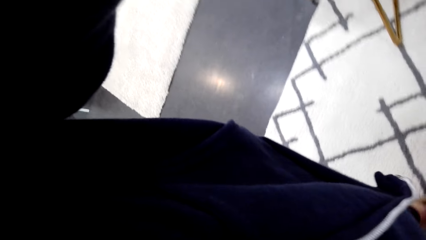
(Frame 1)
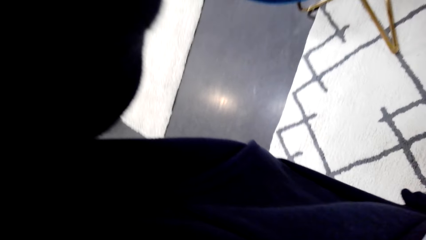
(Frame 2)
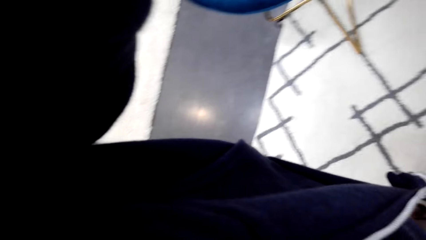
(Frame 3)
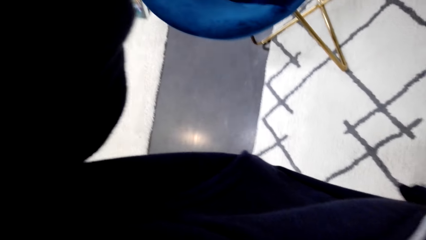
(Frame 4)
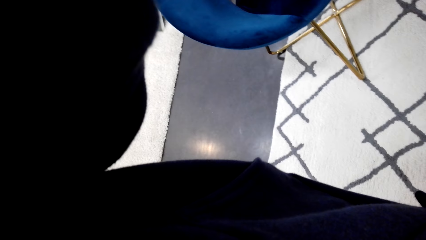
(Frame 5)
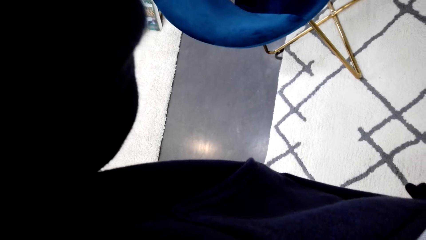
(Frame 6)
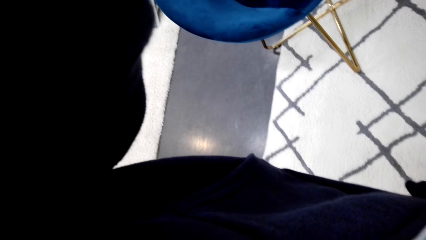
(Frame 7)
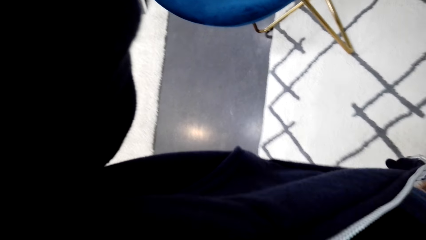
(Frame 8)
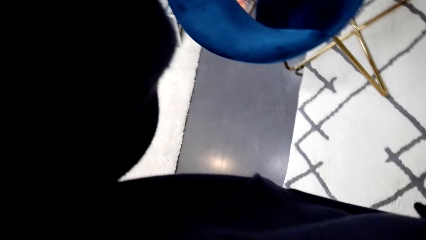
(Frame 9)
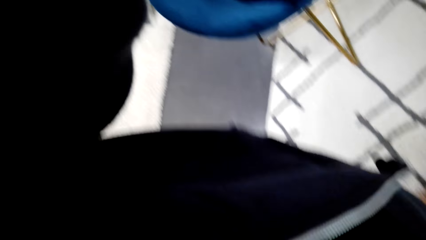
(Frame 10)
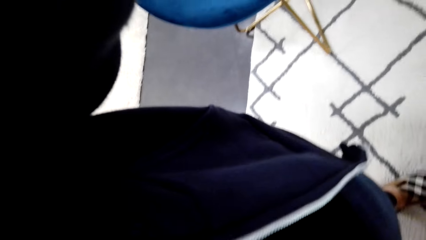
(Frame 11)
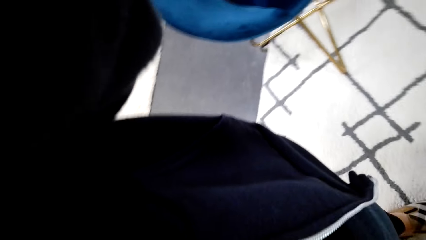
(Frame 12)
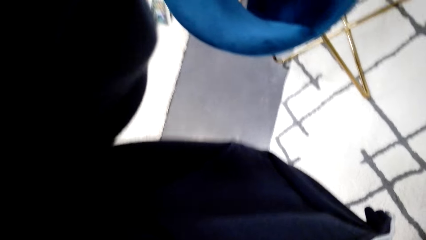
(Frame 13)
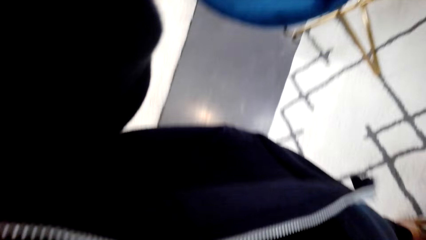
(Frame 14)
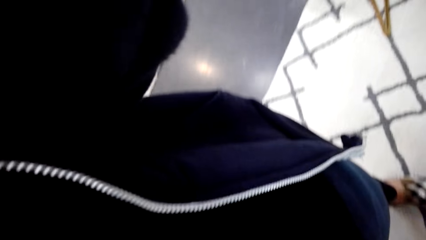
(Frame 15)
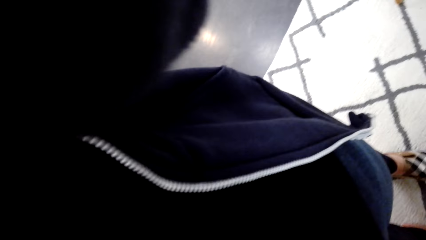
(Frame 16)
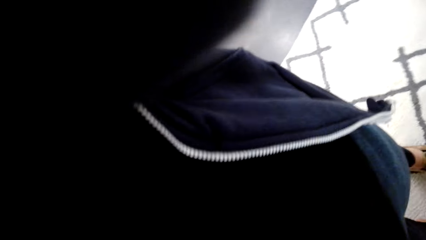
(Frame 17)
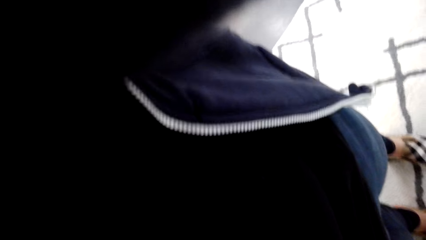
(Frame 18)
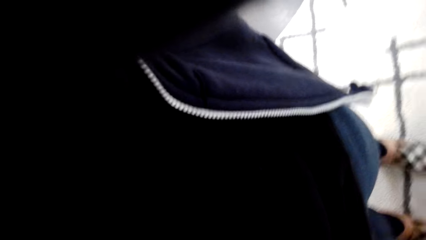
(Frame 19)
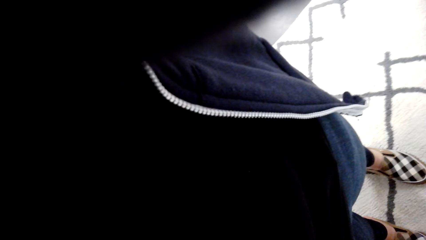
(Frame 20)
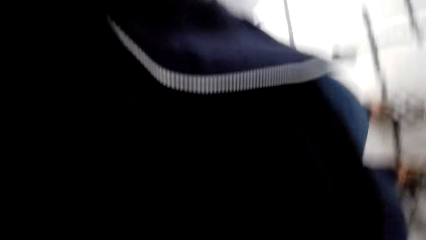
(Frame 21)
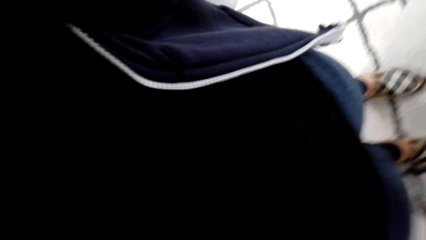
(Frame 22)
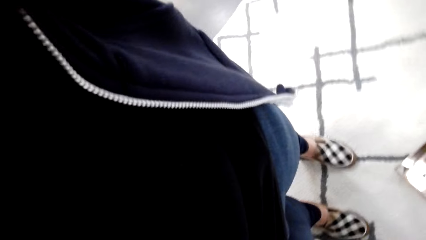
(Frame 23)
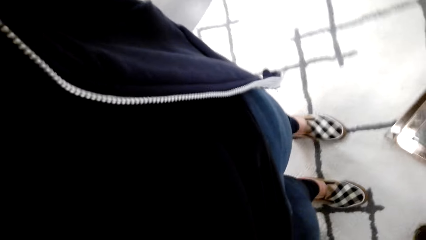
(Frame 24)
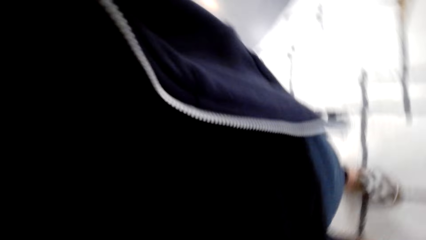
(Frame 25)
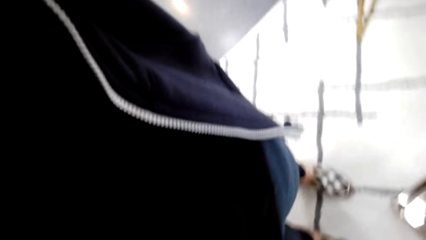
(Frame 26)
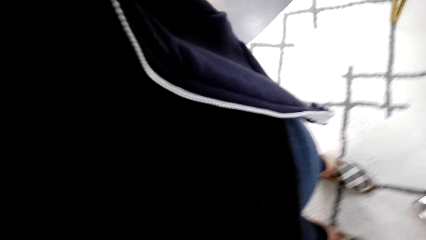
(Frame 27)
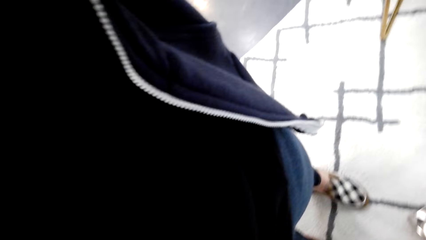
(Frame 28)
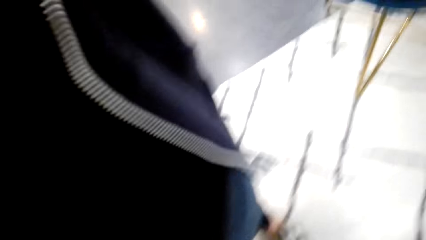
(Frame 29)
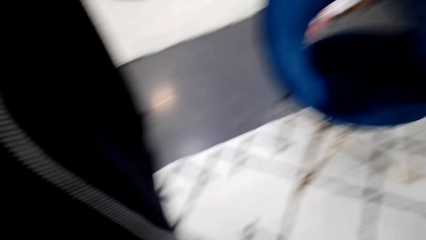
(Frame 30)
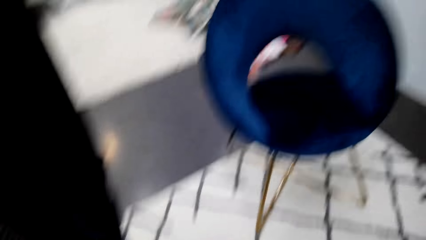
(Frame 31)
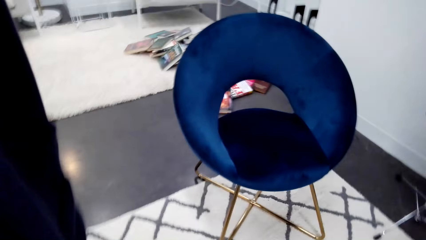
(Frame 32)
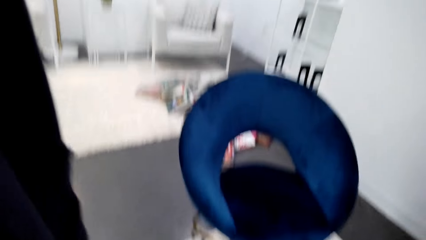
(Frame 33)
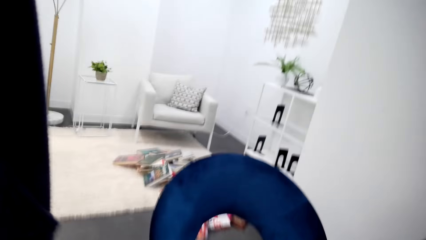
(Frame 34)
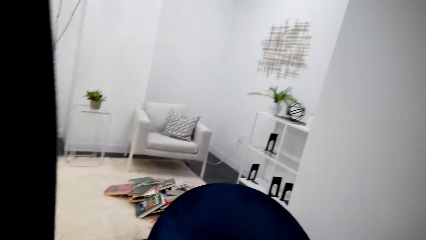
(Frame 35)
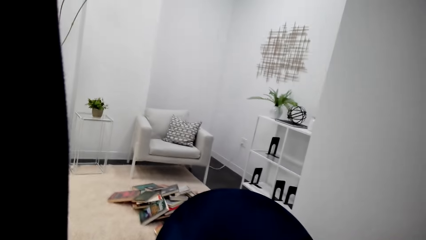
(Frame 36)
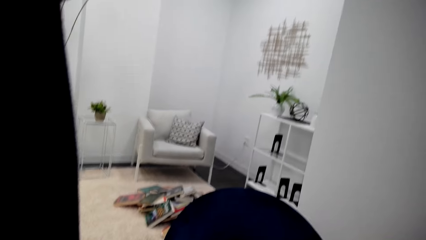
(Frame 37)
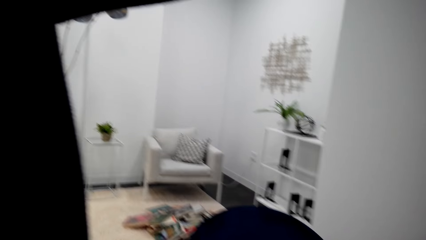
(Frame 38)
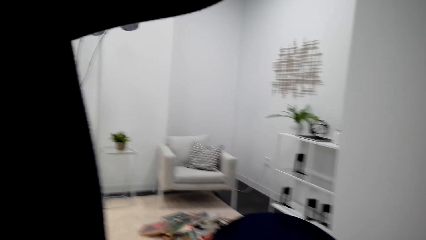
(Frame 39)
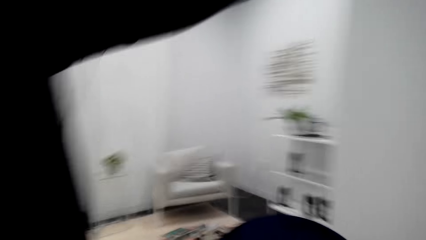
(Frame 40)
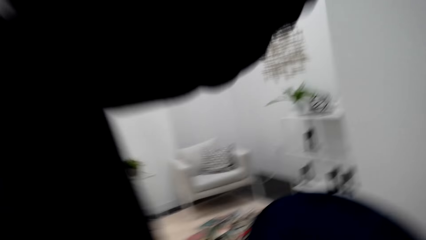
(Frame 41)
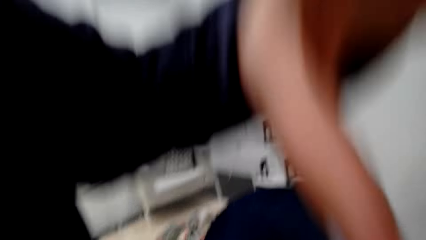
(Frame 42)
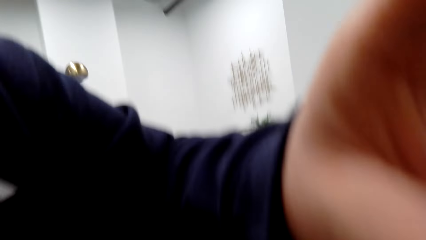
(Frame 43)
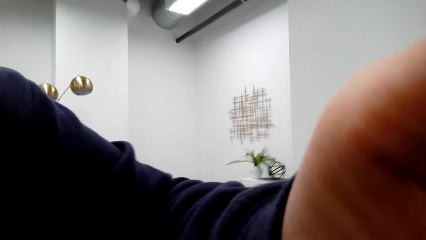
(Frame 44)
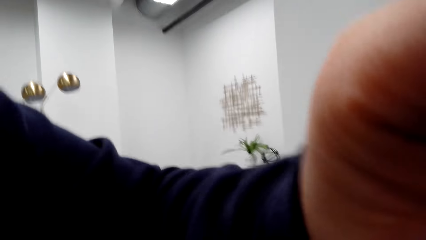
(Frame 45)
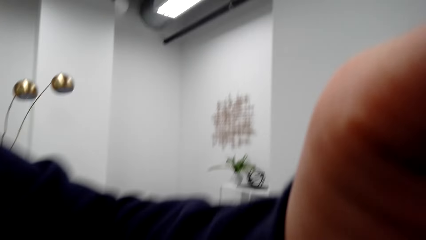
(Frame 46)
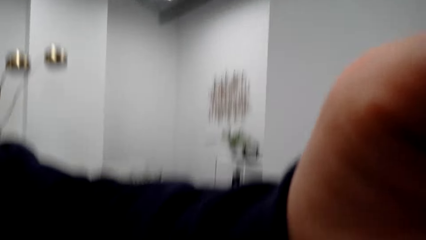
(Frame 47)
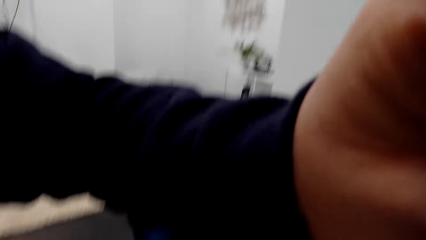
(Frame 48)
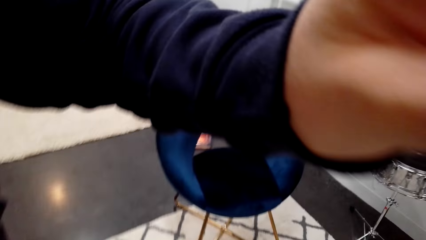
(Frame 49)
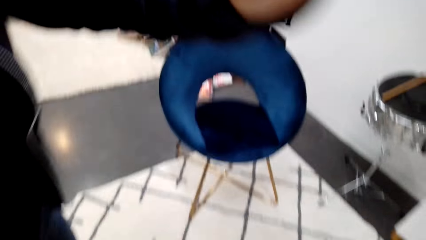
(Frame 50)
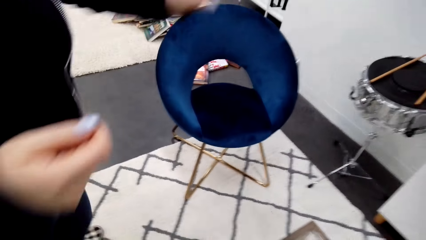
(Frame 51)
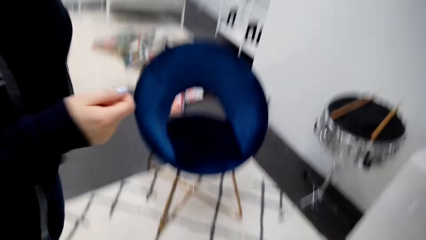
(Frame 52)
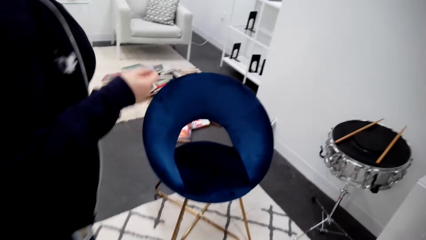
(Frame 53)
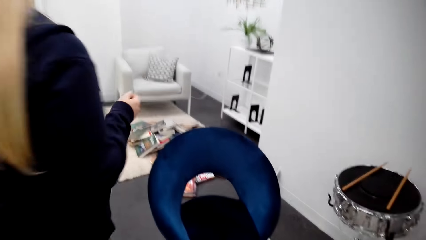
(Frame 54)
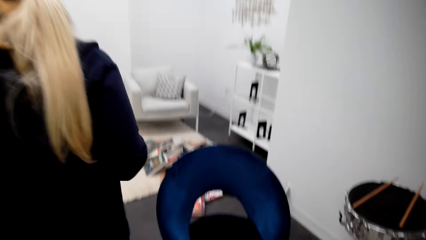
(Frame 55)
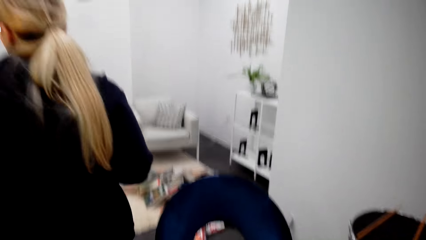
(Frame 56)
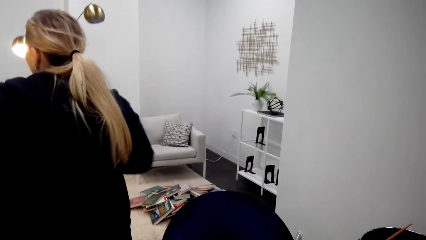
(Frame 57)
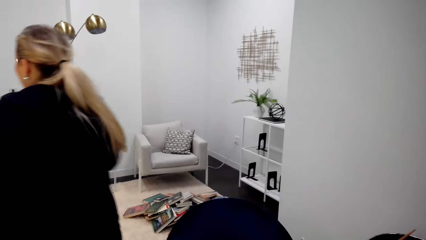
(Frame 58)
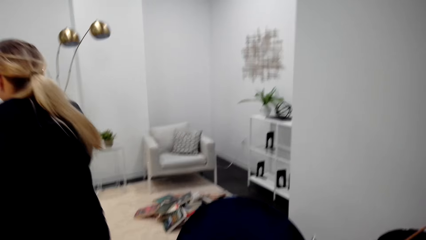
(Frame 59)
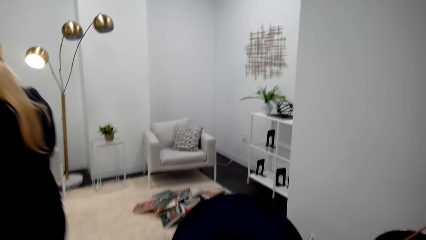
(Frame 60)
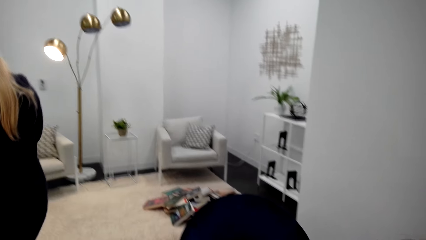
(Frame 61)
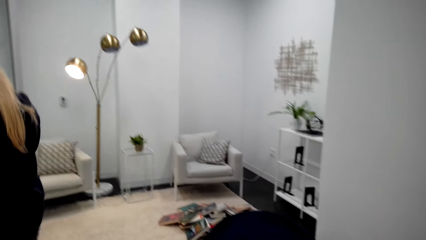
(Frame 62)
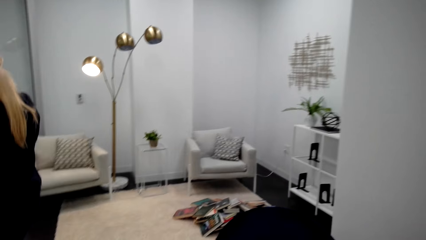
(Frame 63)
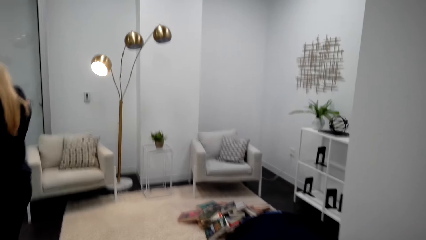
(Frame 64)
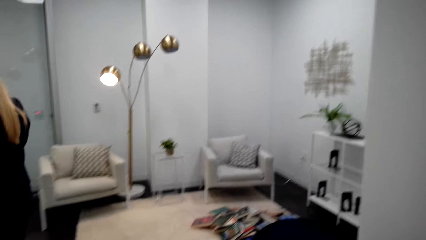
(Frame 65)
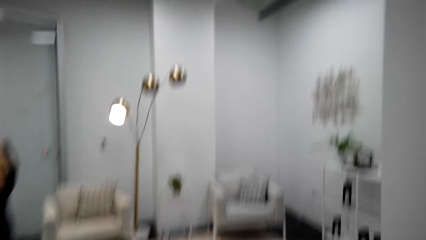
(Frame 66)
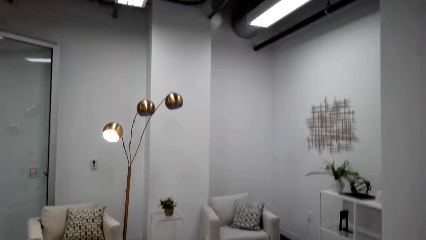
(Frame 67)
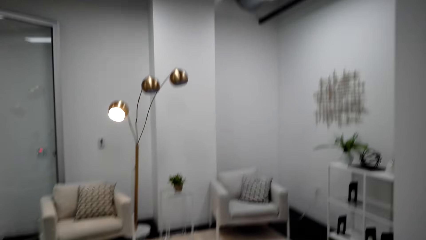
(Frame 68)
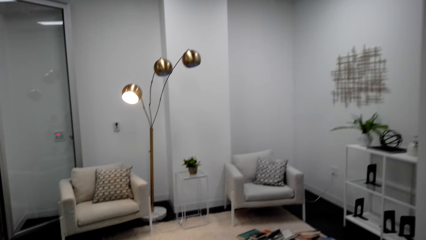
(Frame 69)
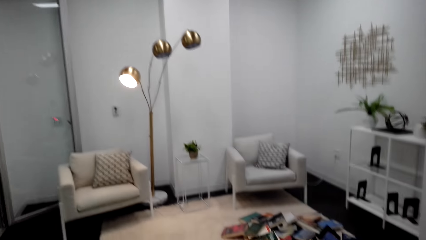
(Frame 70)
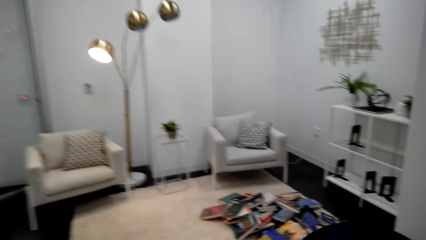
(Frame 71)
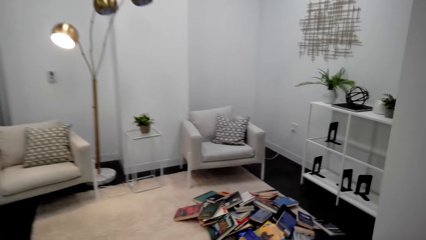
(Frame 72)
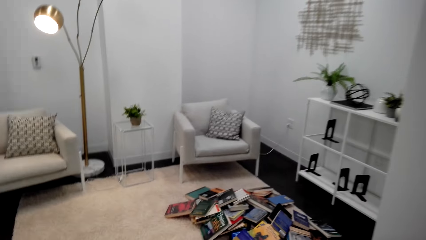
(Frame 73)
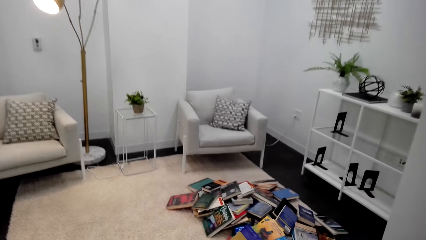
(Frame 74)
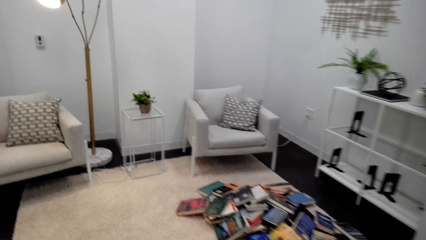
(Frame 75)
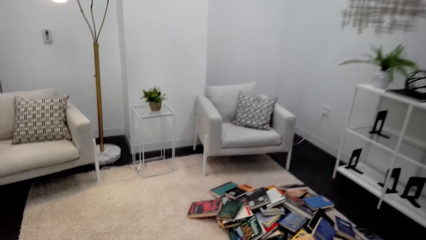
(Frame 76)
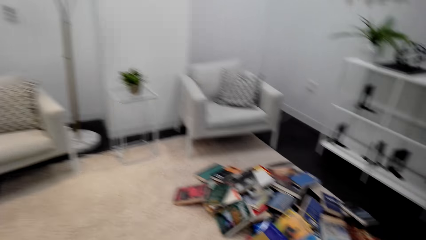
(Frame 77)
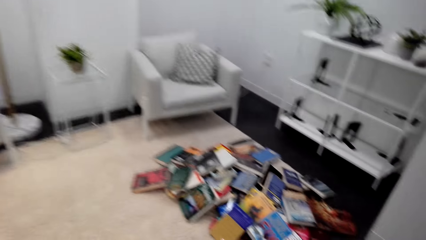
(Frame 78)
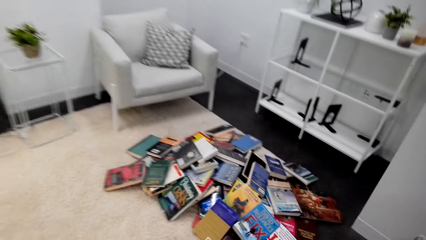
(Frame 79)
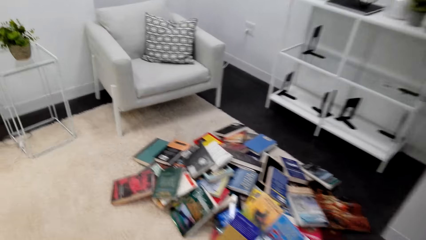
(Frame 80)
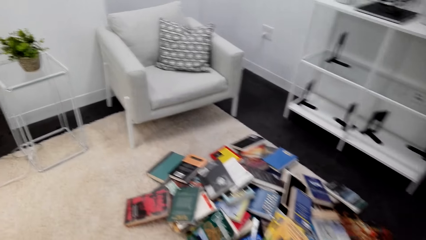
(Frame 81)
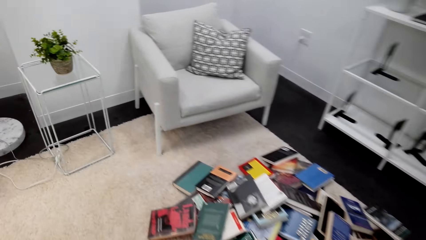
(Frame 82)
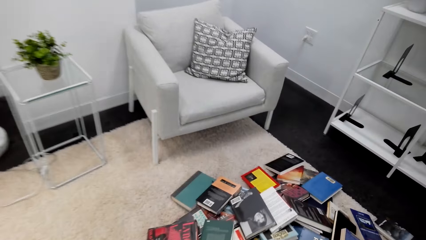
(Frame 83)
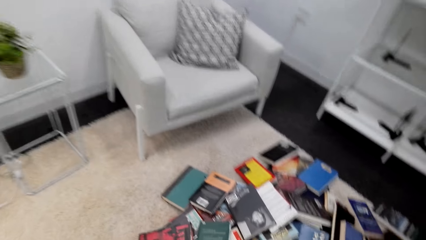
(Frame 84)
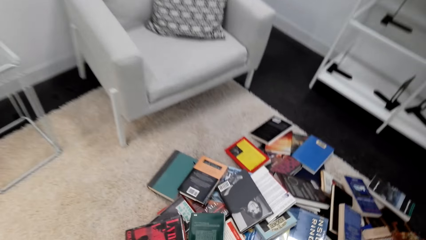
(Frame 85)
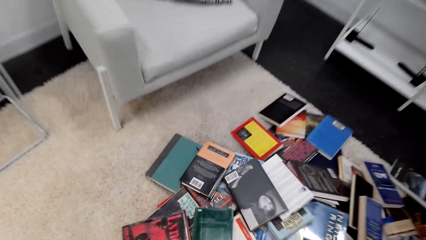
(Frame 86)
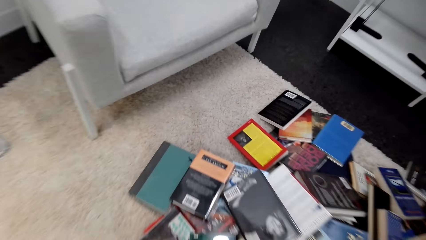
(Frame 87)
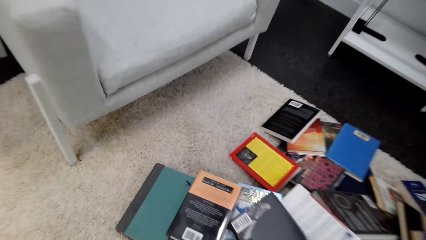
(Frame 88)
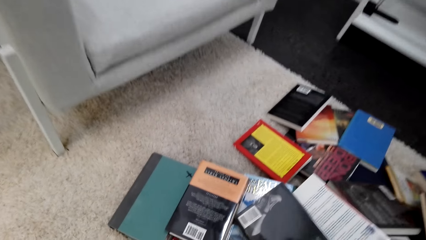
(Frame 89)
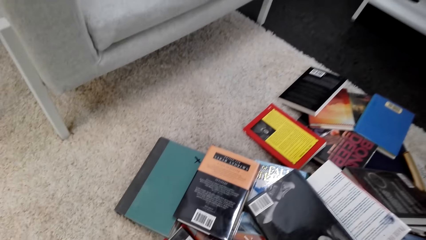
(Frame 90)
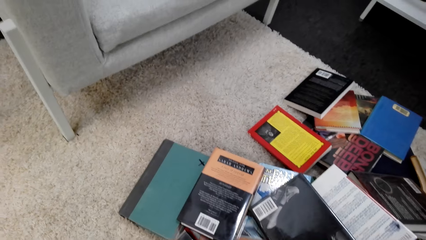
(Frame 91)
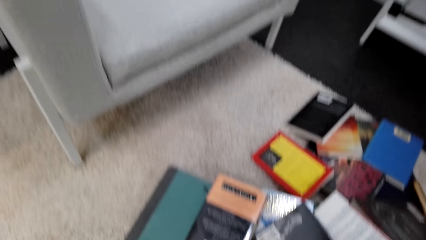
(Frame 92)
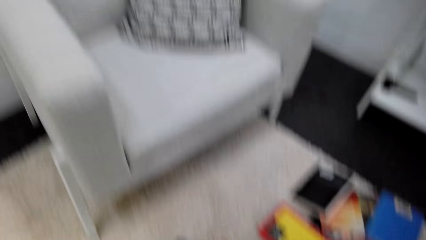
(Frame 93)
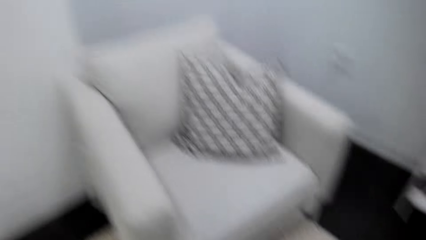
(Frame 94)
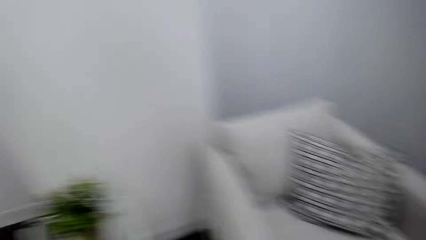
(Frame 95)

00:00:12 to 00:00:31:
A lady picks something. The lady moves the hand. The camera wearer looks around. The lady walks in the room. The camera wearer looks around.
